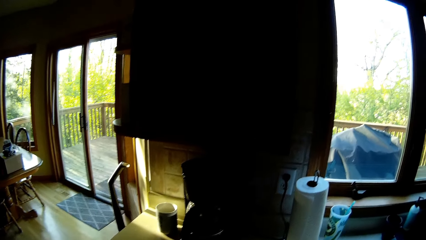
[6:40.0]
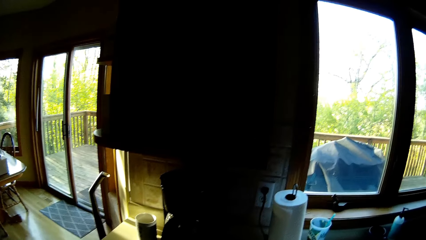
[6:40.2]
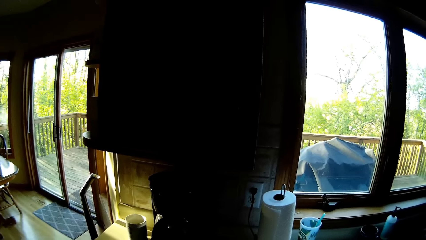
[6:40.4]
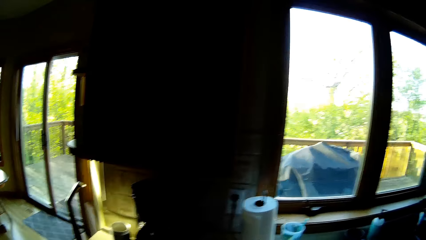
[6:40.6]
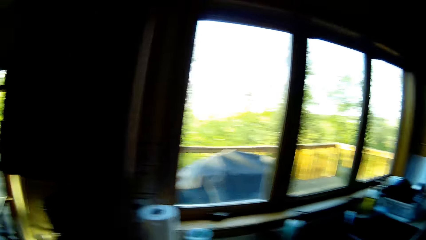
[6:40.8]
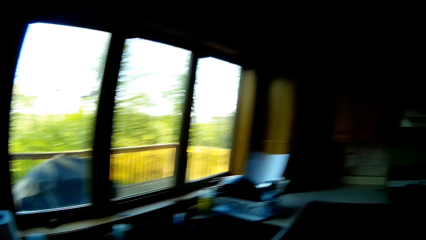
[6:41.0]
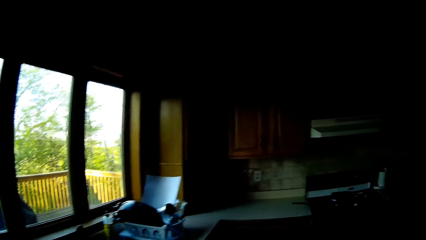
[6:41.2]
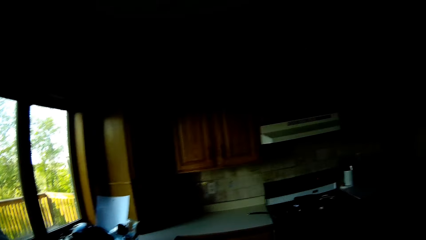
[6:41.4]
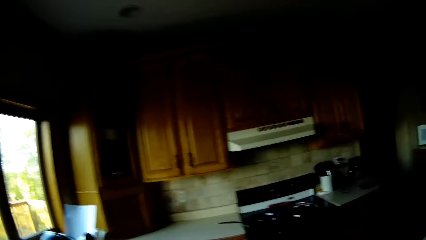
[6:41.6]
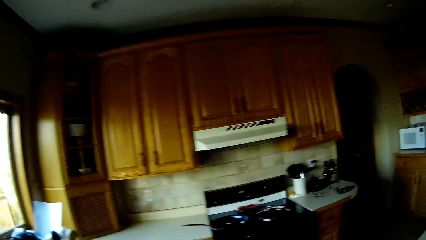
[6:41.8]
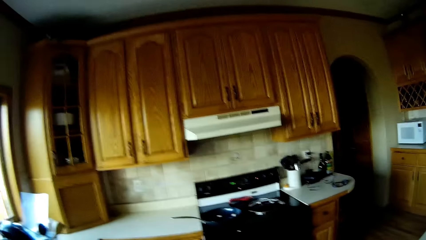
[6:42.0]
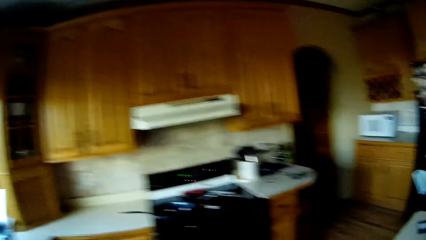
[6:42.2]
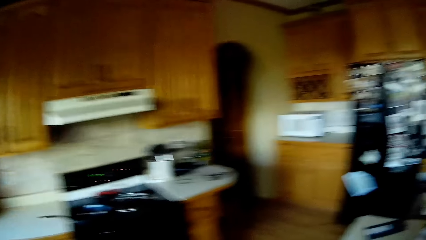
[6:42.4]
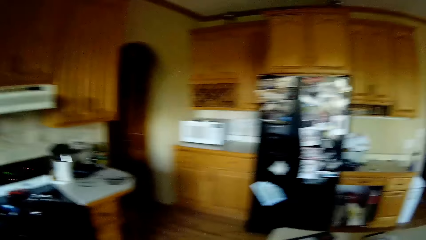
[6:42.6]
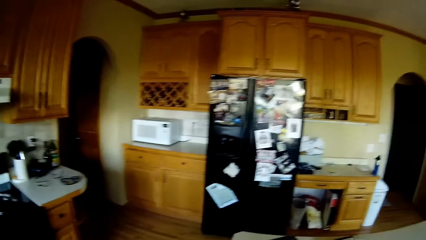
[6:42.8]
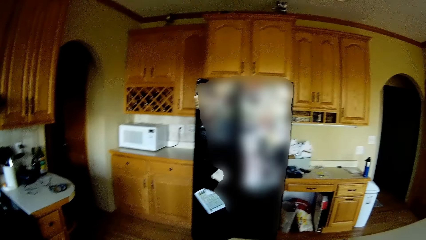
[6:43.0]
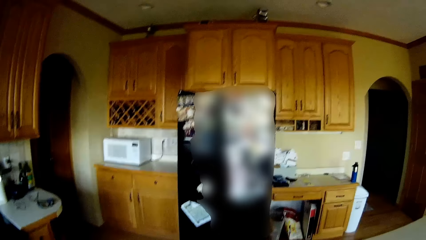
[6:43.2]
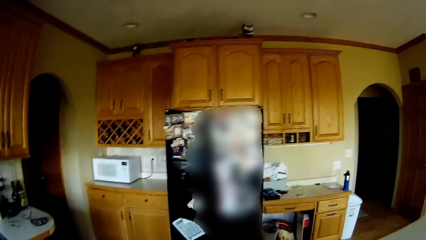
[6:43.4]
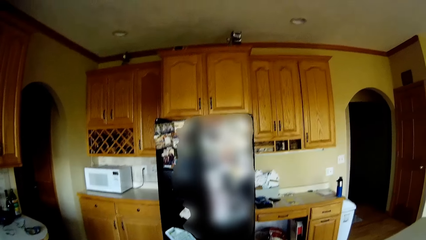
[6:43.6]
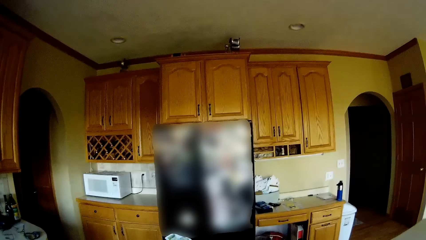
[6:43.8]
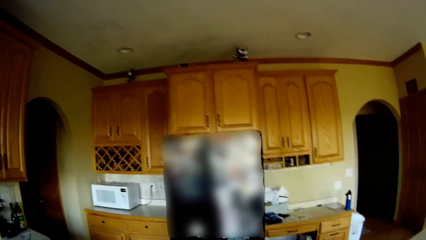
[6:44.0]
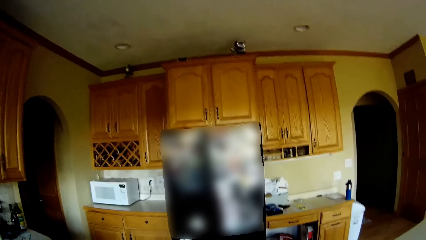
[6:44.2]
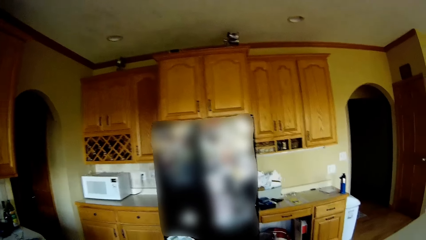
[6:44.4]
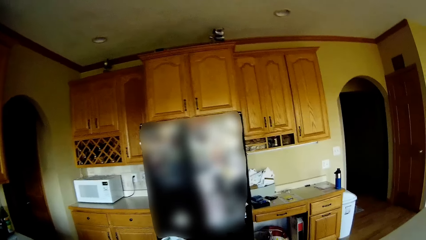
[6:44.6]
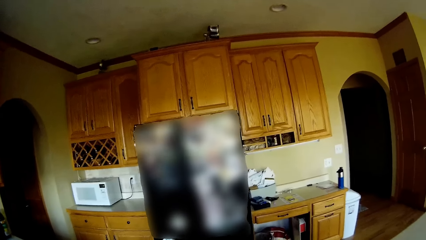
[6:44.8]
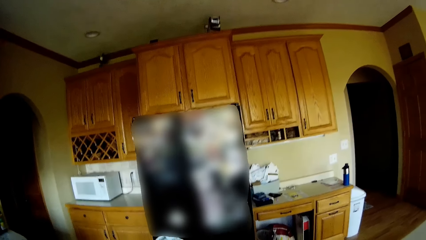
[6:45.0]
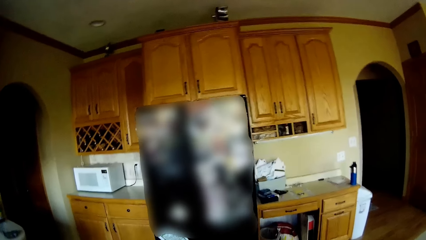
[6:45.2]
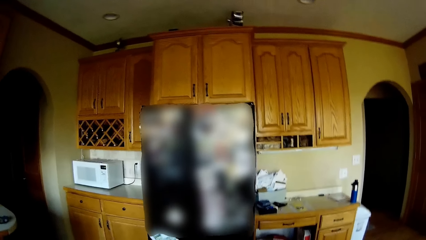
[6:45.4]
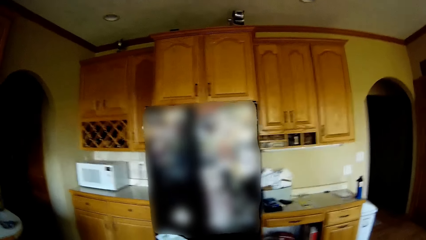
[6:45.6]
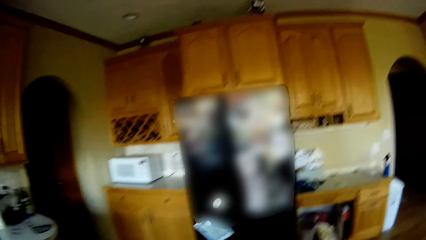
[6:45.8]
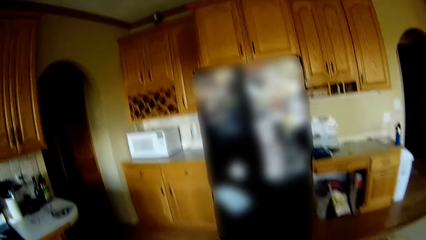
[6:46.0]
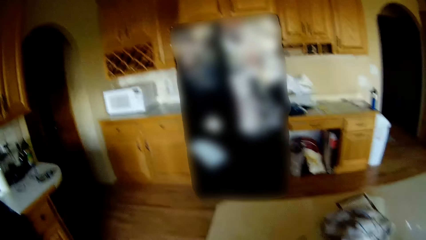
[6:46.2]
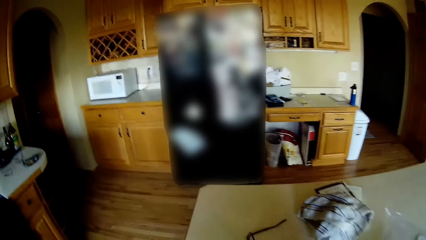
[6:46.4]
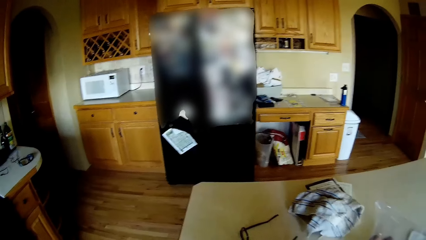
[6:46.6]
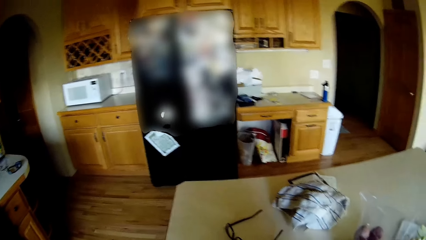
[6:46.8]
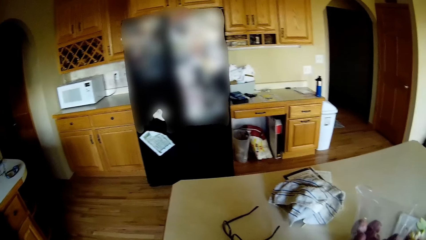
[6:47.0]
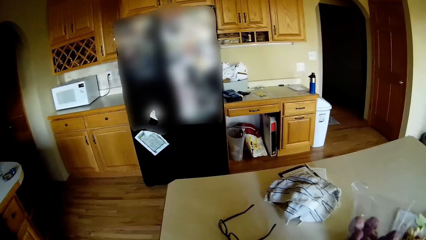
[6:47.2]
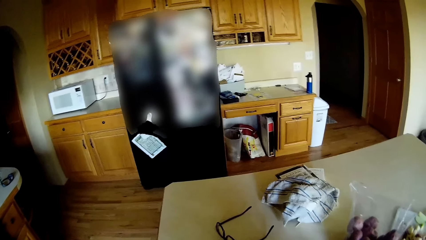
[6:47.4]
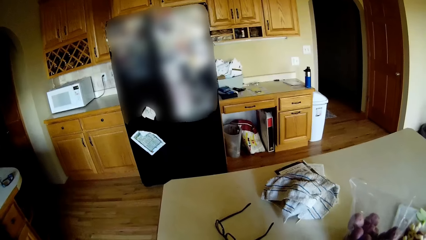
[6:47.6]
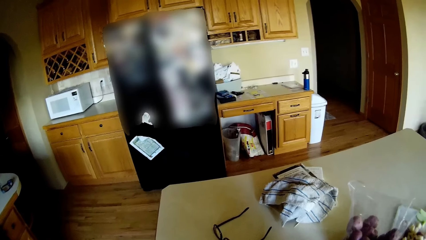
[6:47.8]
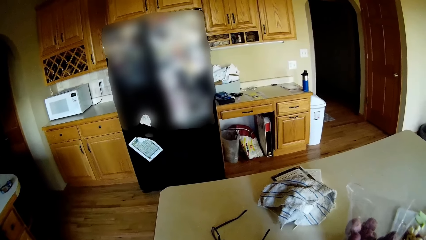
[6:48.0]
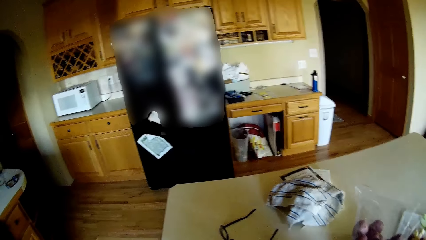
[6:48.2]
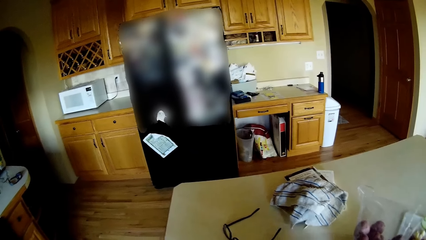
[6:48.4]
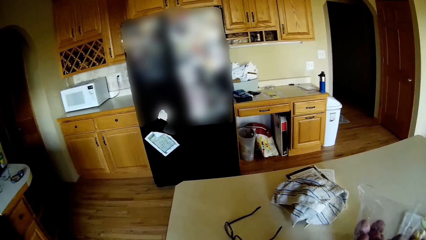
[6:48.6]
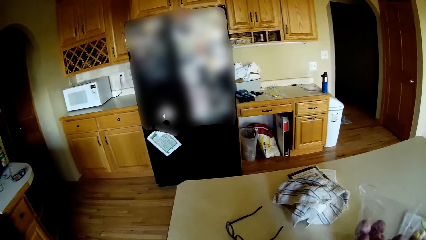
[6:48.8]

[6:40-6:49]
The camera wearer walks.

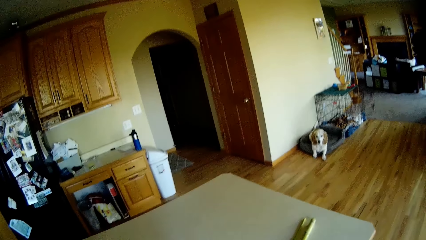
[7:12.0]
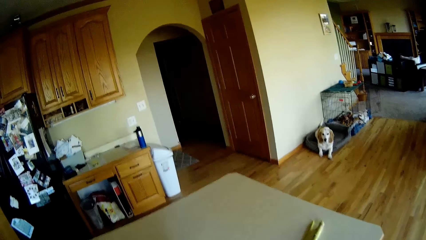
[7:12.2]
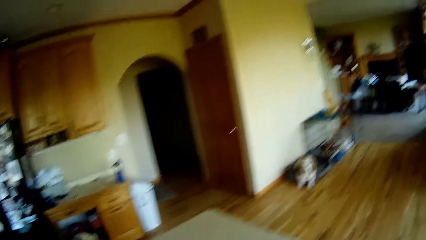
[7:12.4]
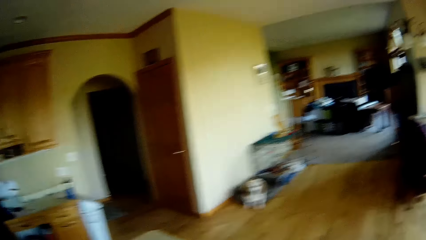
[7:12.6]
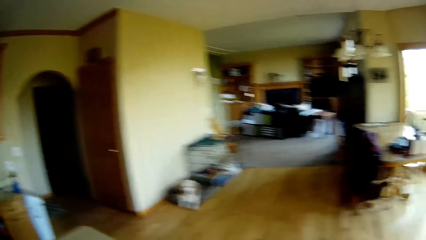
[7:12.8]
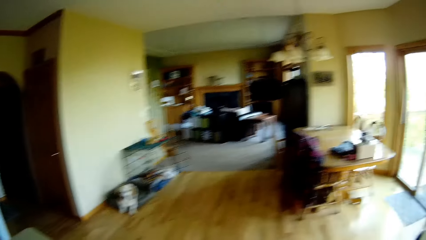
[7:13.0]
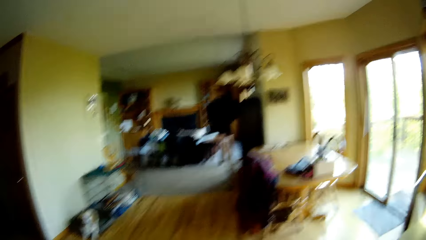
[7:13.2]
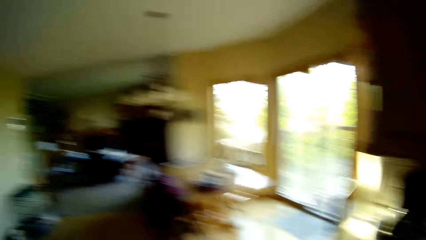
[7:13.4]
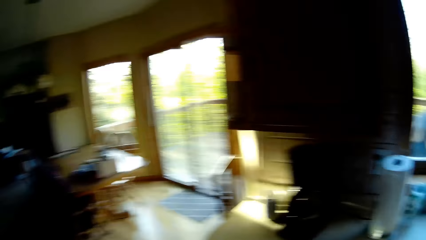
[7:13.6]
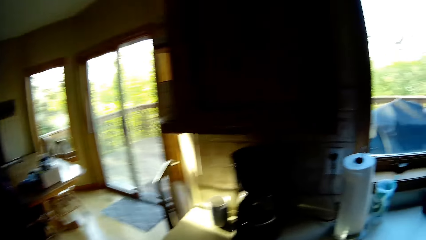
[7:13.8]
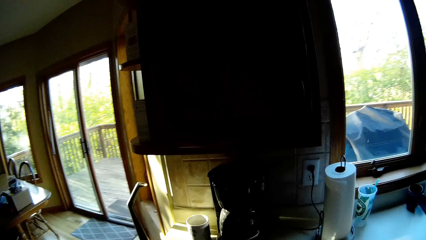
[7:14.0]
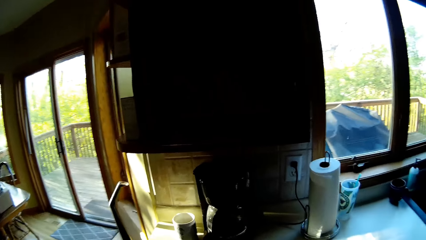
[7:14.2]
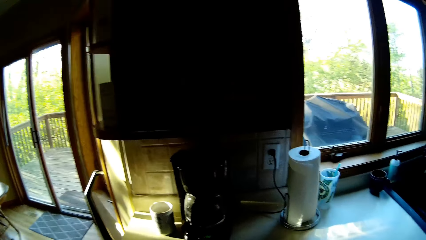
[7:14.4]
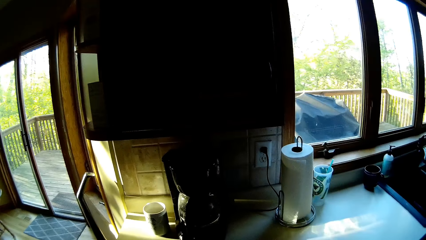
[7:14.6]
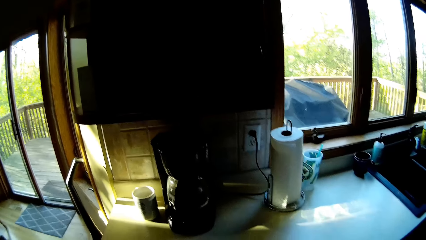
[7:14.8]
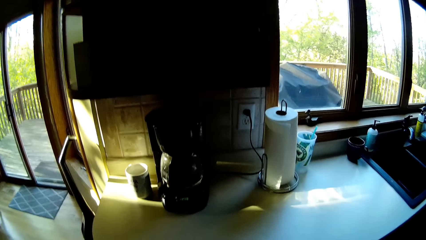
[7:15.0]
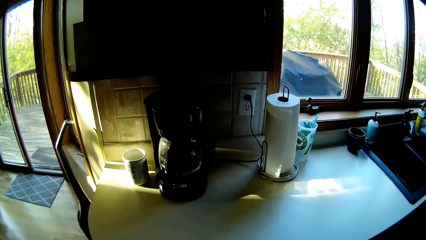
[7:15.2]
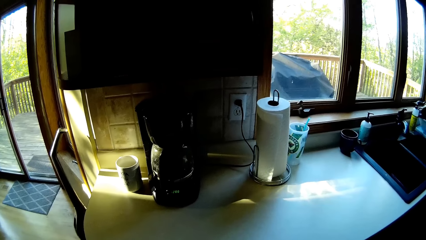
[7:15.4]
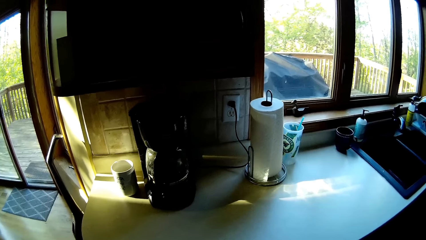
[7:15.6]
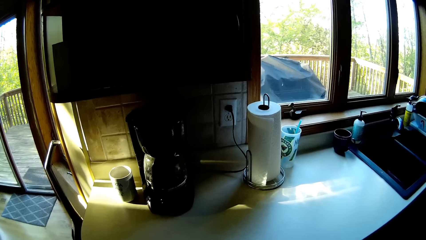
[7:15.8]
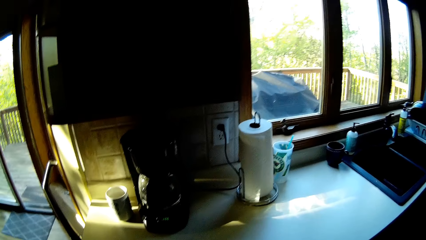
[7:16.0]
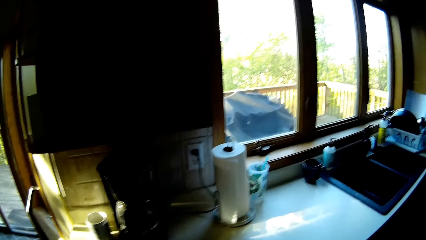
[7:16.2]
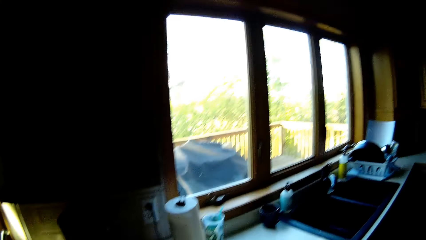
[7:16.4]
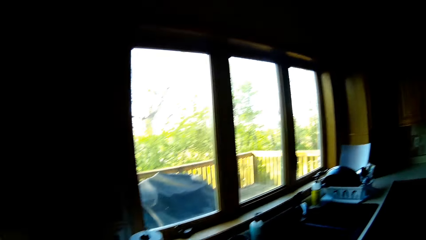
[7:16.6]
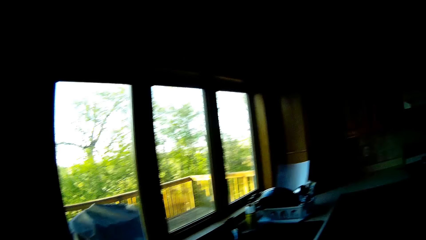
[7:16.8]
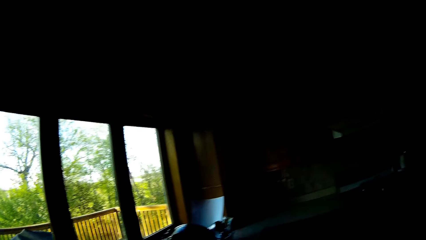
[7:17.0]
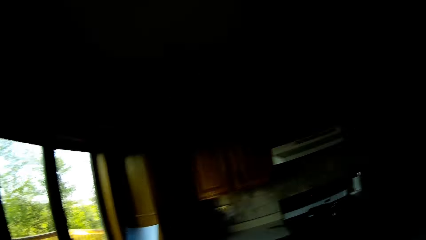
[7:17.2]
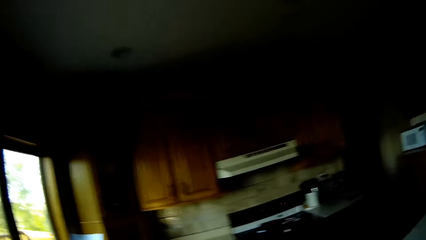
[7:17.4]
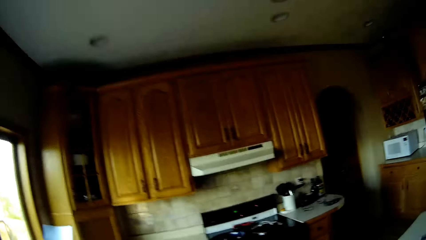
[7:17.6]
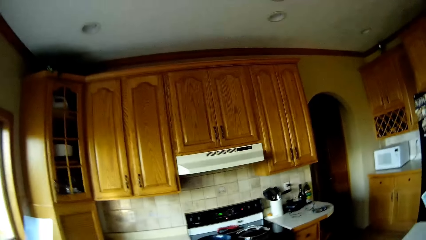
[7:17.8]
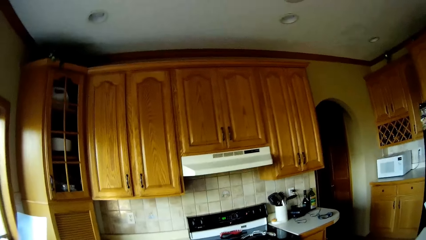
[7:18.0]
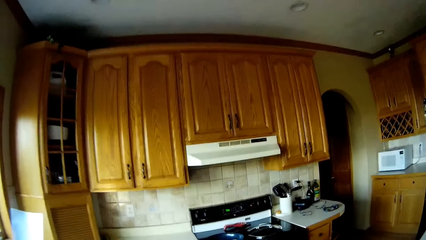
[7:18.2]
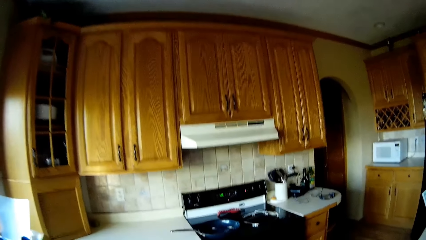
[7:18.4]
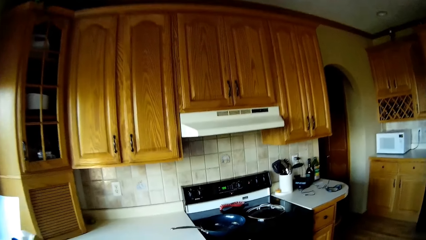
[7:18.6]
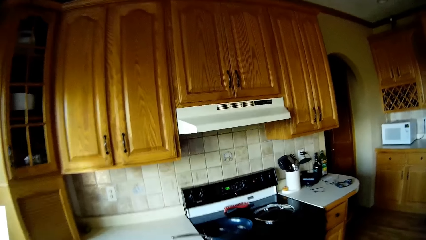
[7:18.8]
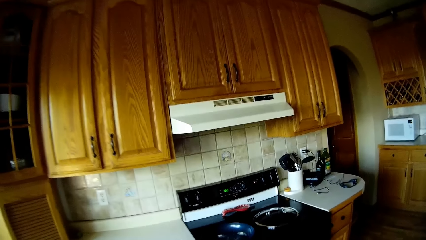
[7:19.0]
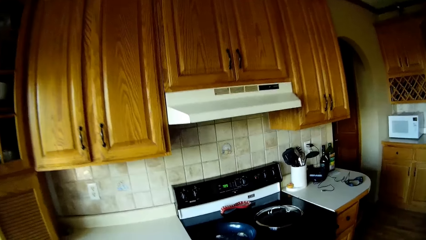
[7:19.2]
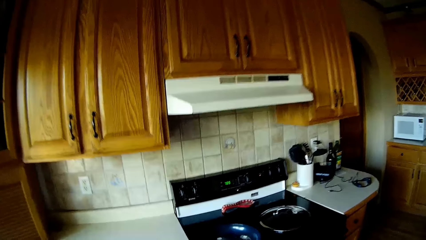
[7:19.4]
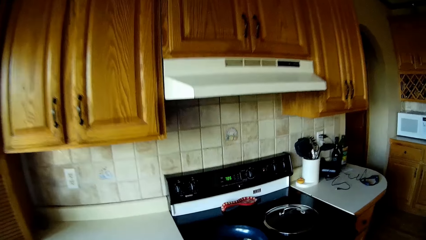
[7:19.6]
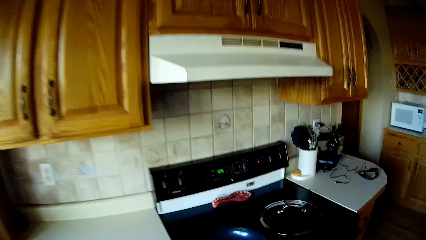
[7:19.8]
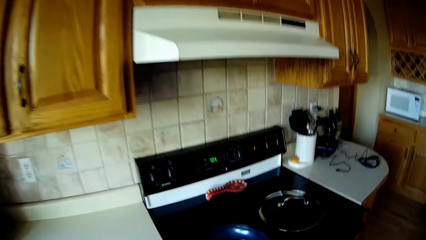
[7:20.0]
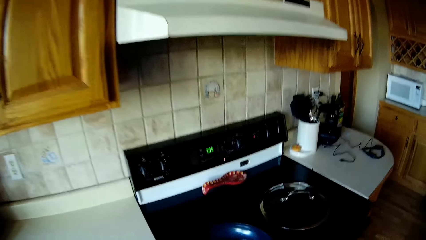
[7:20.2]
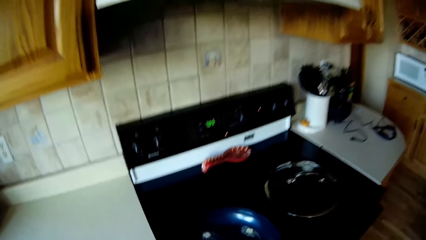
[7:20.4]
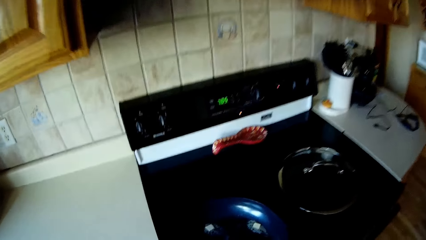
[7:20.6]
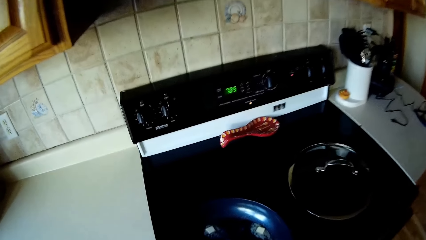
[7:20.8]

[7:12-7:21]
The camera wearer walks. They walk again.
